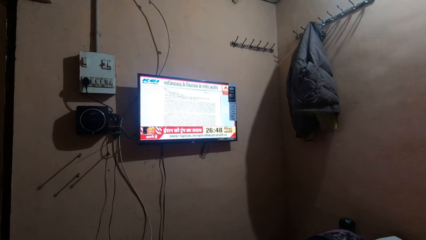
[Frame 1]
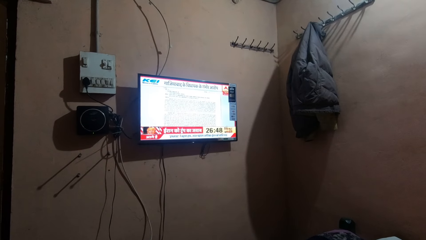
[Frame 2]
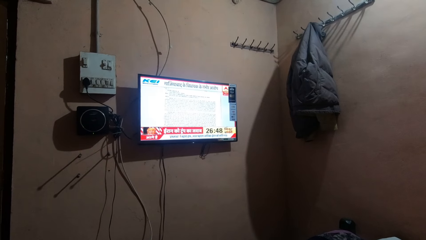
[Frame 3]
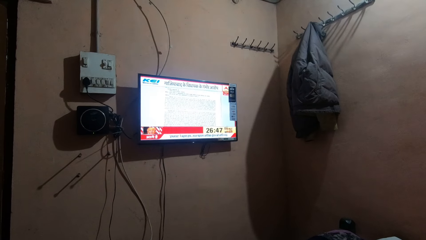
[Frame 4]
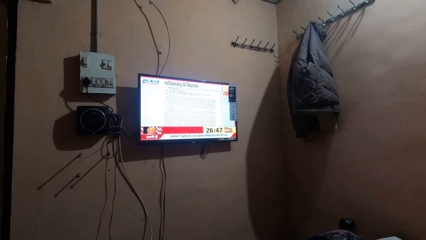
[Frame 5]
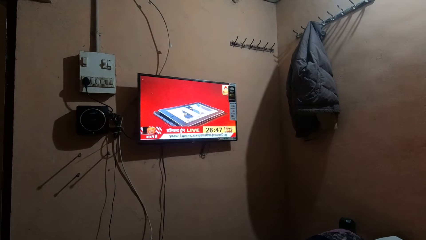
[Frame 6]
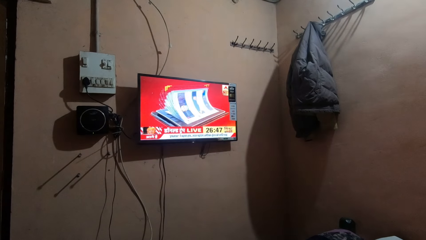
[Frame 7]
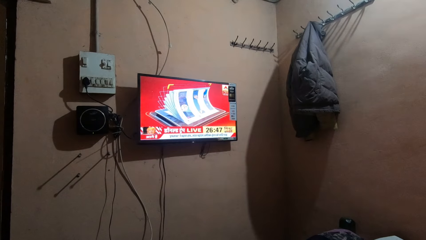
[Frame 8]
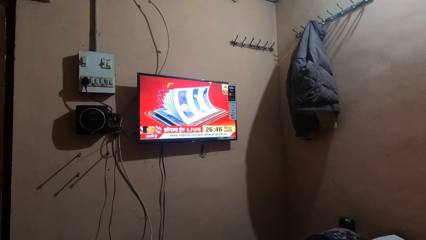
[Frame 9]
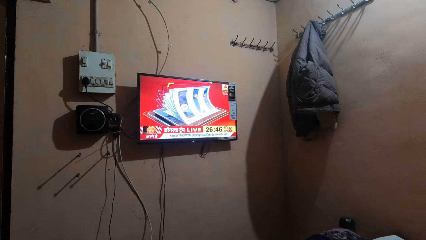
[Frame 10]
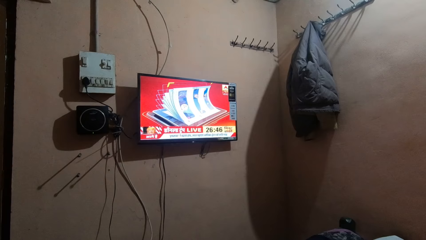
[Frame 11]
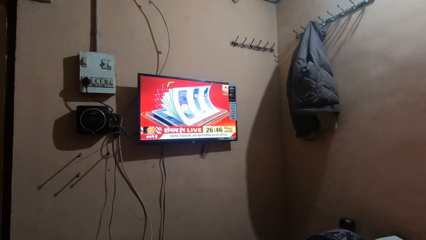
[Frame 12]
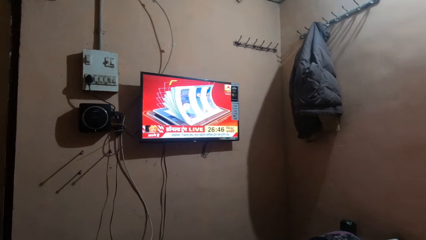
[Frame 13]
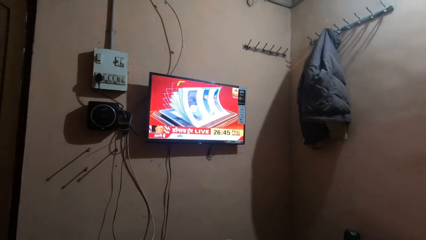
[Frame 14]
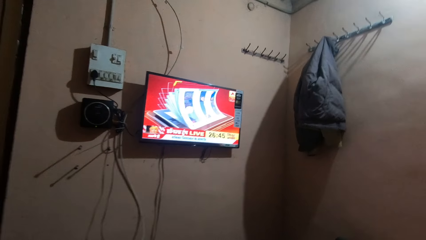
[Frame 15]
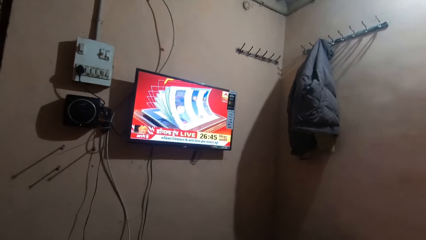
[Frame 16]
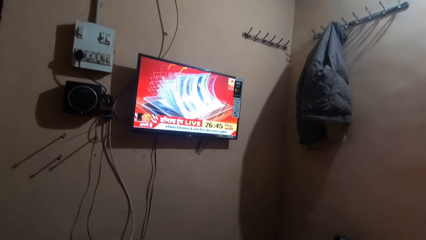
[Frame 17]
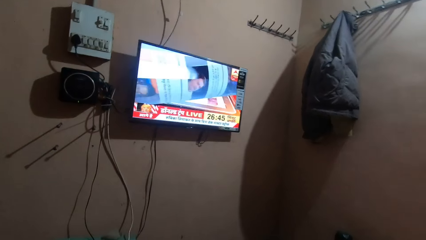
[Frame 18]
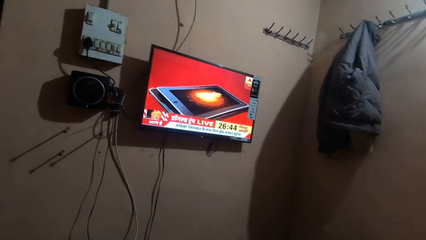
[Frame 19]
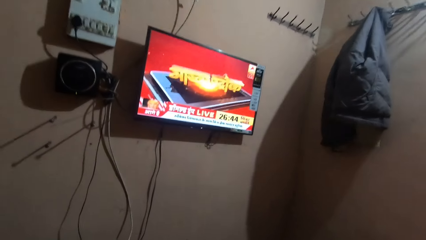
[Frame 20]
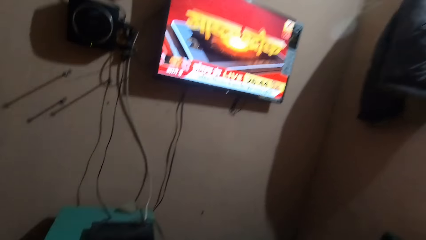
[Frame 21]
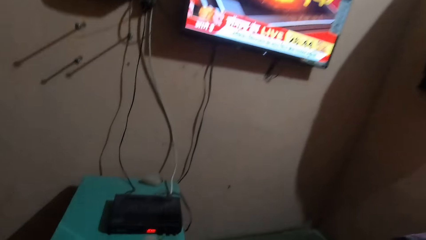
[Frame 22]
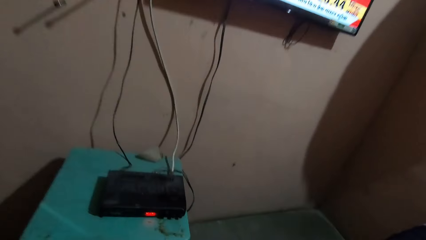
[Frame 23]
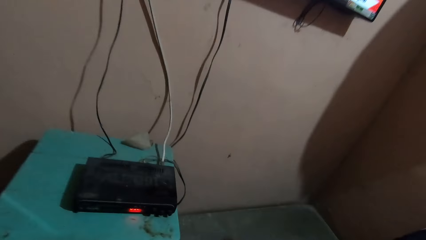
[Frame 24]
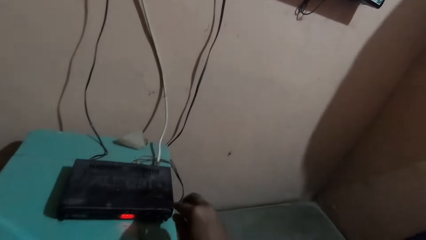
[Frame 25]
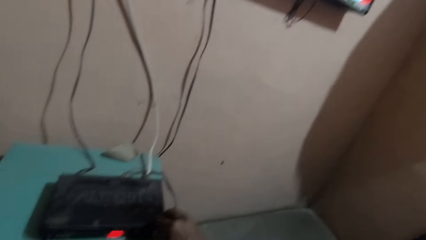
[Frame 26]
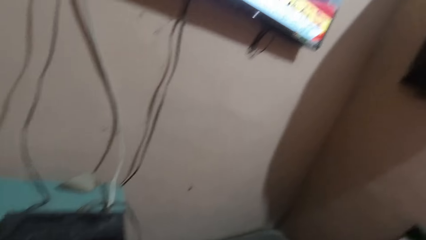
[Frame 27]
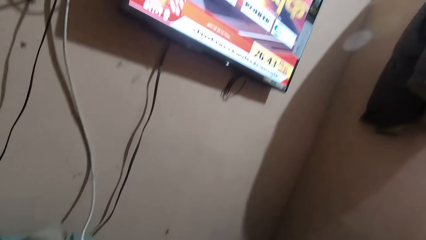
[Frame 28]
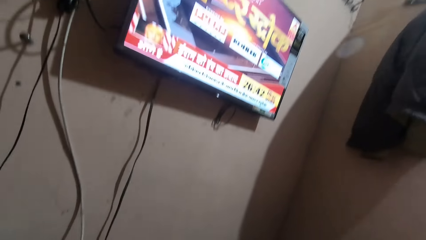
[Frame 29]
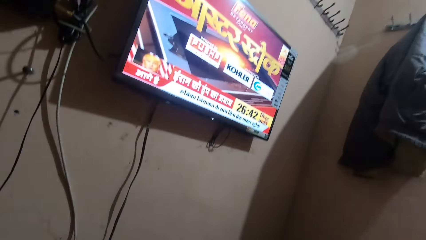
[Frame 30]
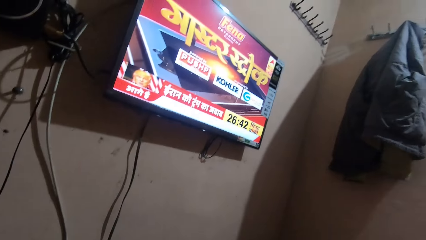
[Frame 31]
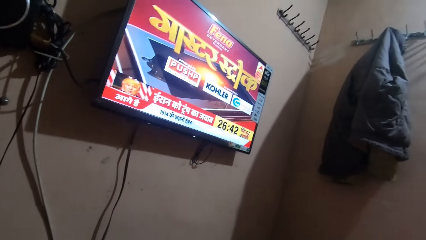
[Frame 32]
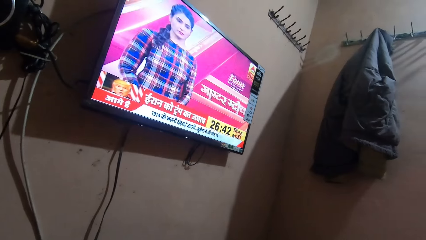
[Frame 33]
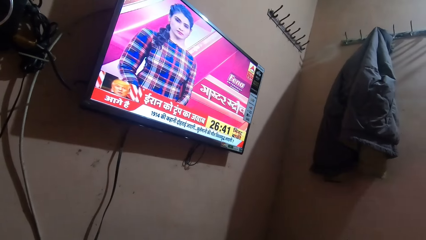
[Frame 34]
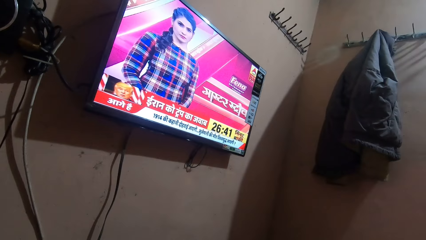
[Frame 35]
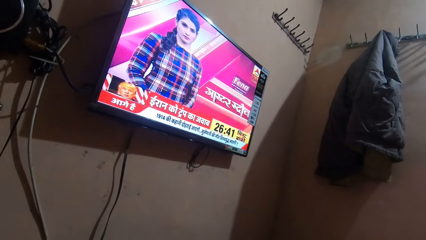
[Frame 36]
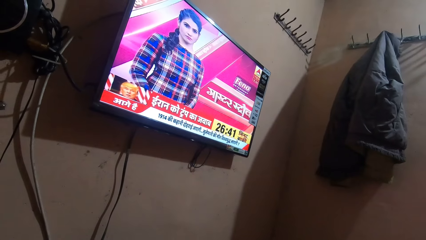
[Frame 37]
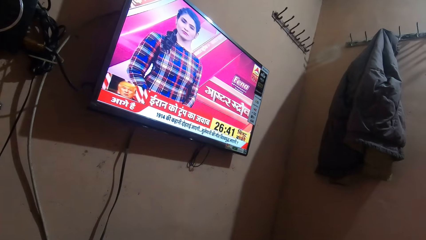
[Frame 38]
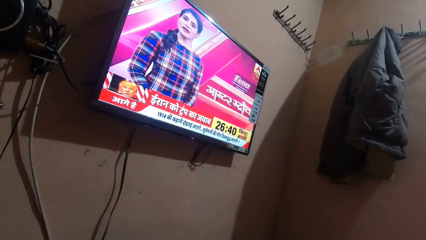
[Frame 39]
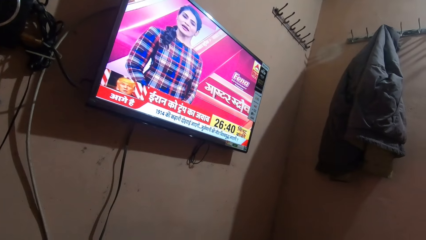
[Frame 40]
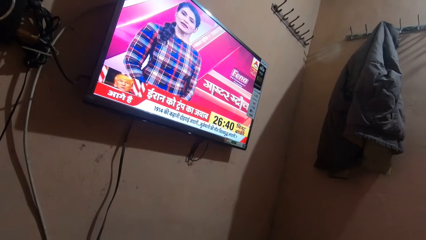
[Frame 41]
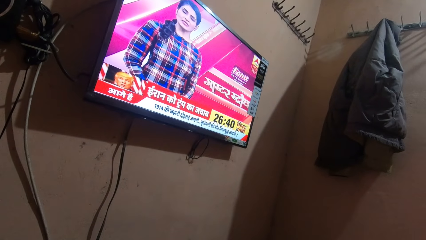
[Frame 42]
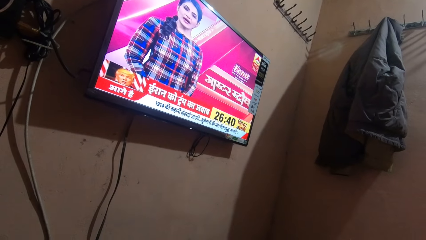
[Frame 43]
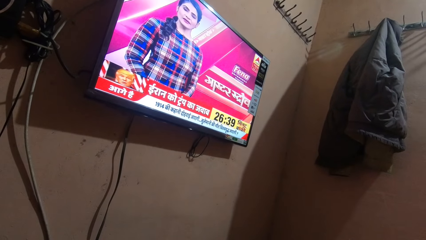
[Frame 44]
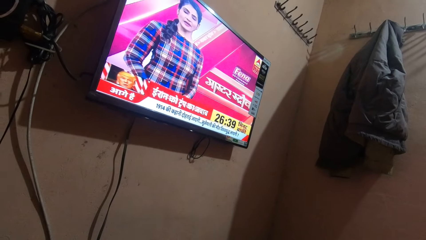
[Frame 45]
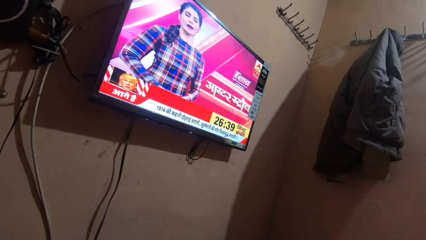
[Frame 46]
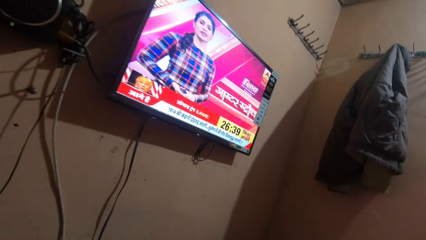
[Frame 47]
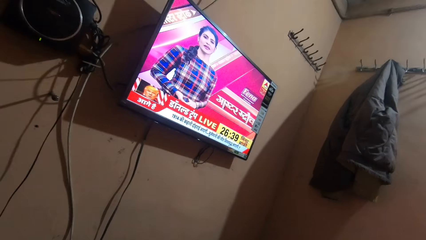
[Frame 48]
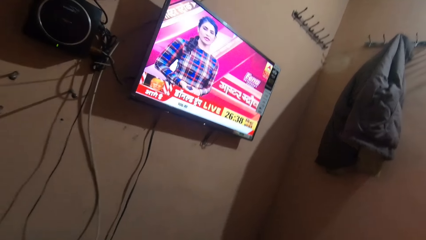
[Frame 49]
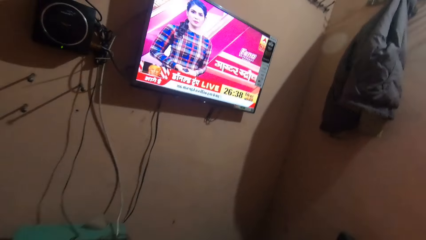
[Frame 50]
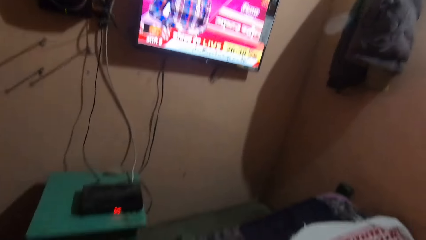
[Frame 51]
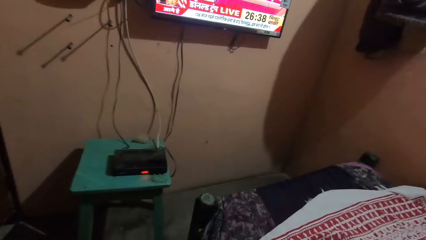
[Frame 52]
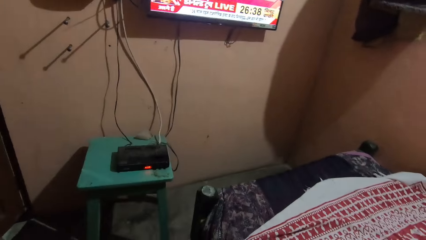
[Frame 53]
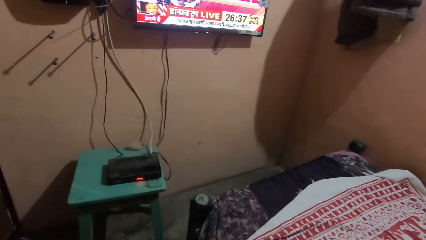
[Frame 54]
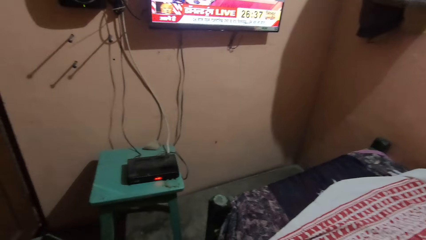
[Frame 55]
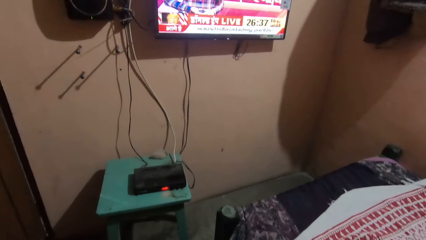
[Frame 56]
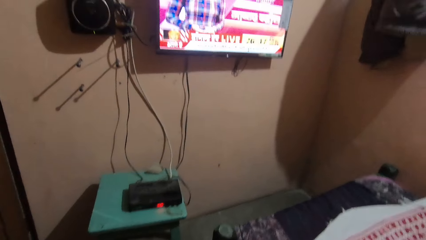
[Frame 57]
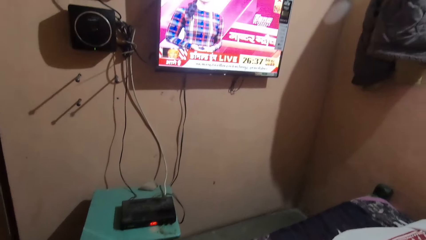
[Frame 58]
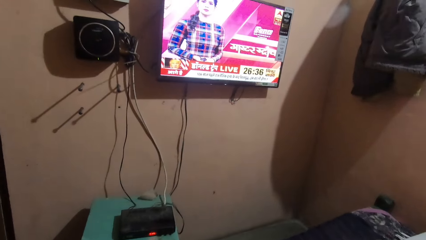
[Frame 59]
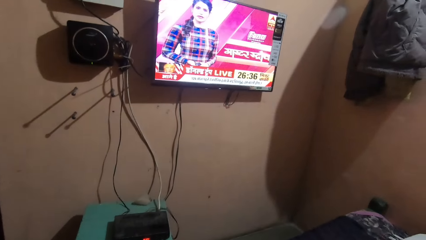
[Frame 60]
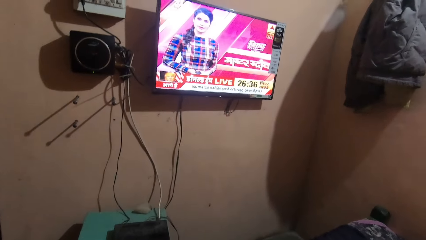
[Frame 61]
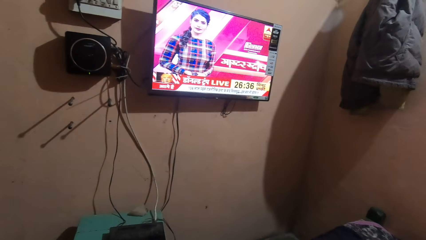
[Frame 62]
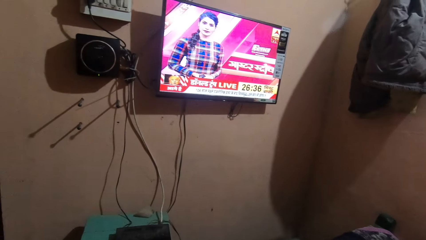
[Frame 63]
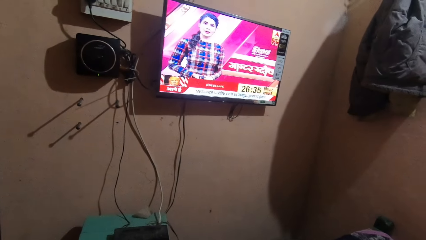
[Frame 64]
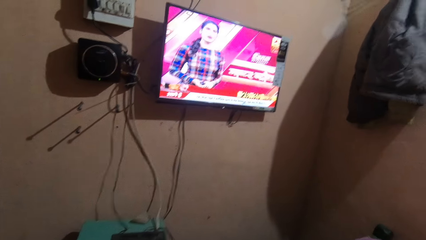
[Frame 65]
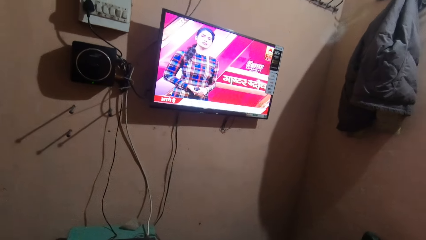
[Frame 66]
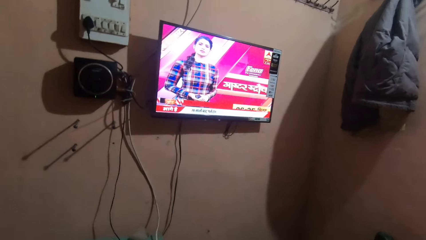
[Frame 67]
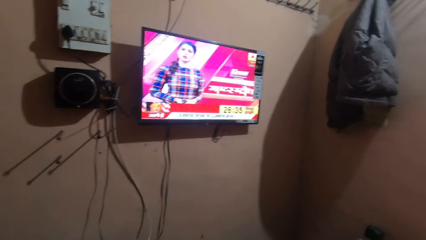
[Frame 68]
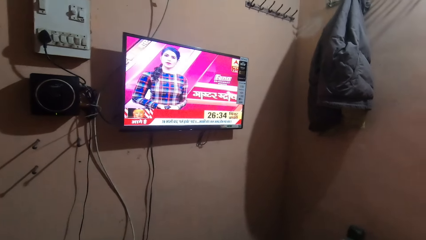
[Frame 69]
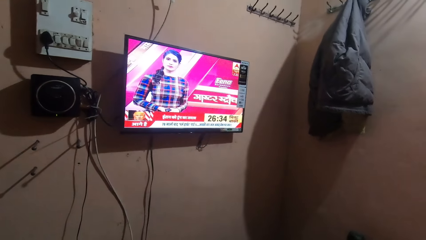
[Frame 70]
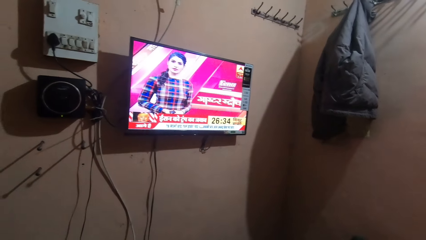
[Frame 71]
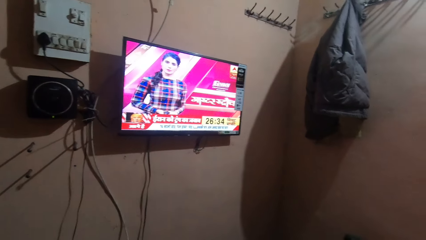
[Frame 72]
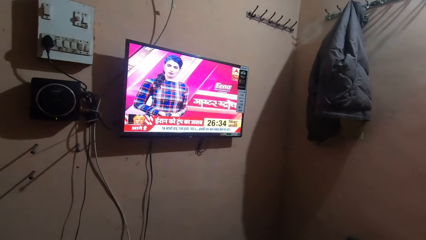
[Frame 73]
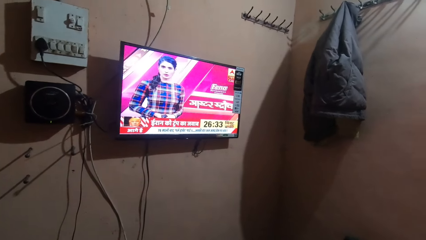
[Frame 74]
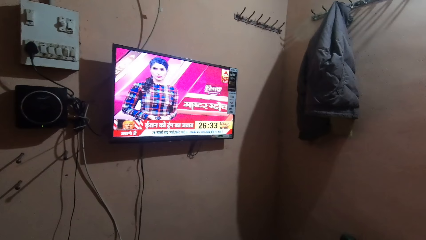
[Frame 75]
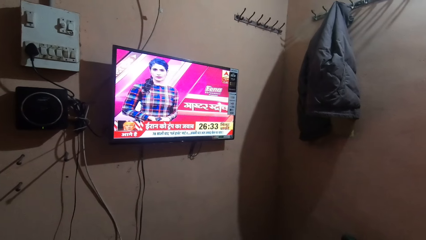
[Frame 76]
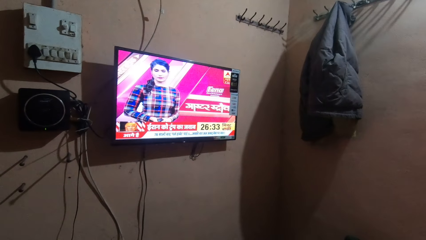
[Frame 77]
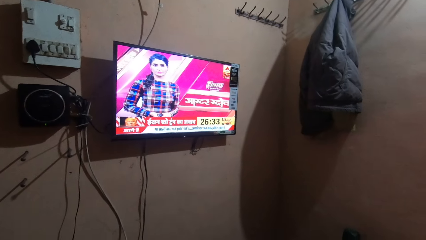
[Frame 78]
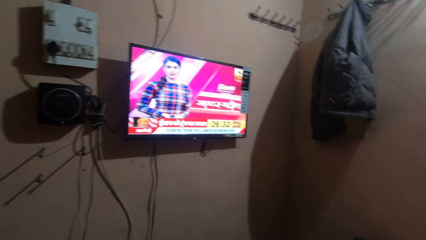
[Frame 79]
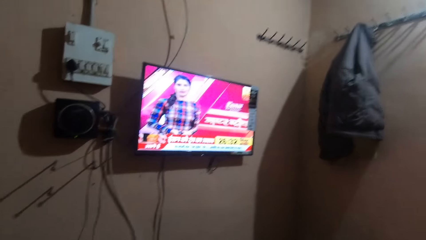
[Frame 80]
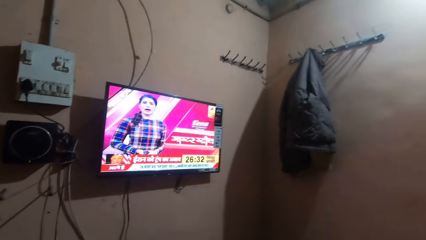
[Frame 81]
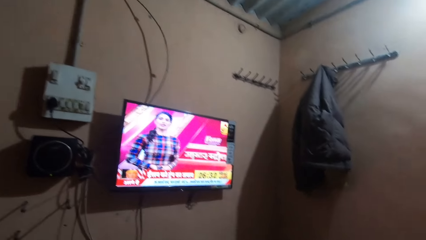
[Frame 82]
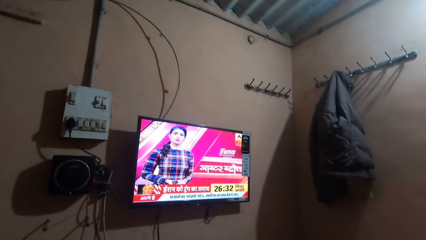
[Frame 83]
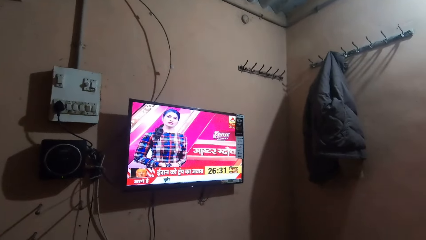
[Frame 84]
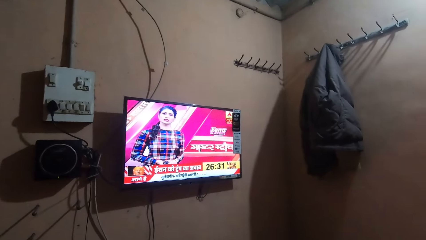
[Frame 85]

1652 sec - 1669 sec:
The camera wearer walks around the house. They move the hand forward. They press the decoder. They watch the television. They look around. They sit on the couch. They watch the TV.
